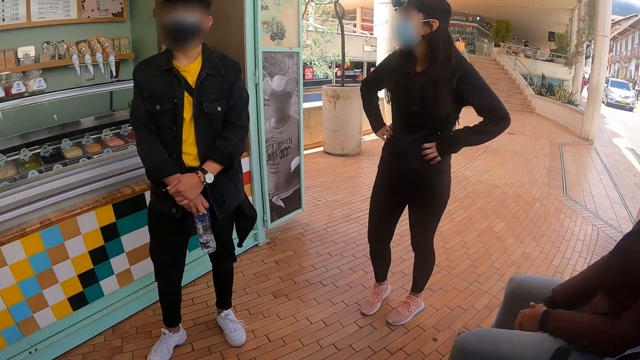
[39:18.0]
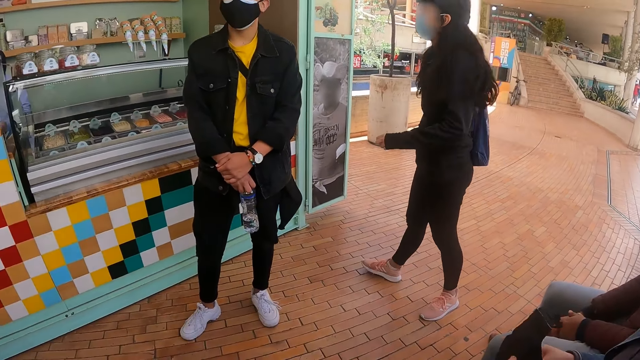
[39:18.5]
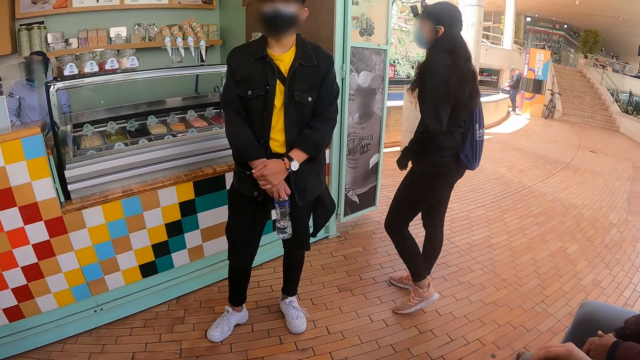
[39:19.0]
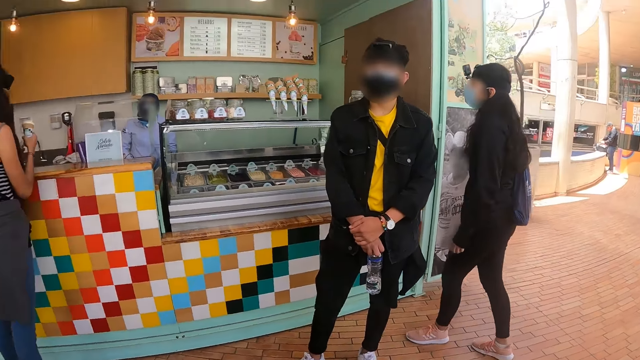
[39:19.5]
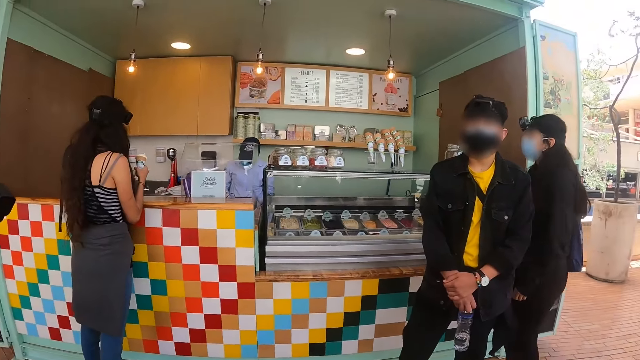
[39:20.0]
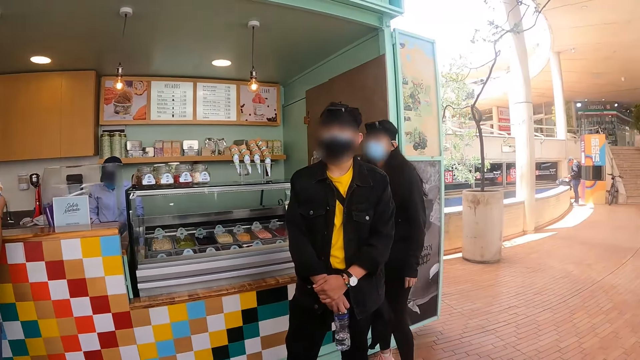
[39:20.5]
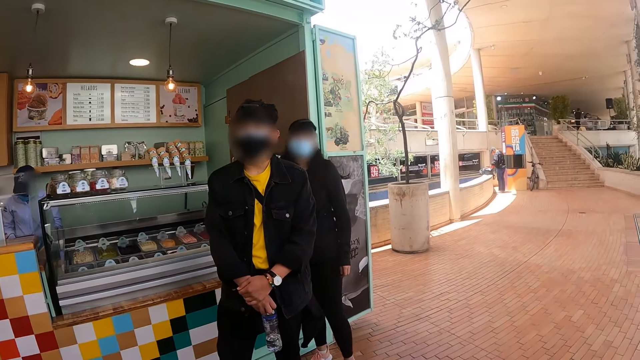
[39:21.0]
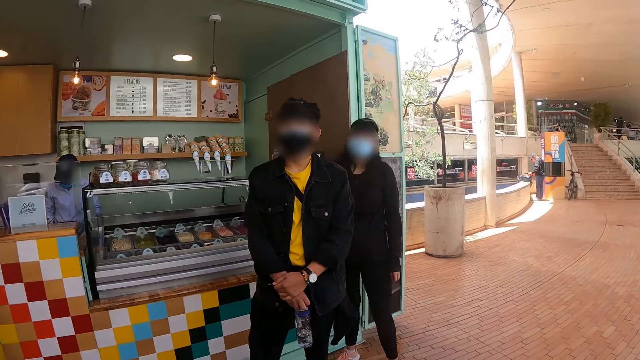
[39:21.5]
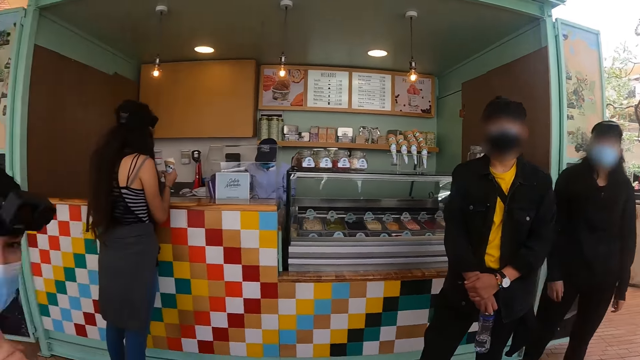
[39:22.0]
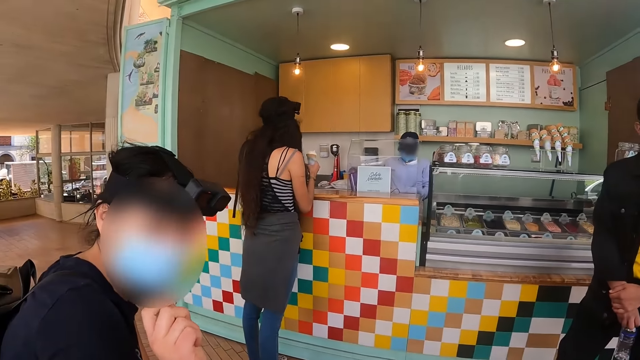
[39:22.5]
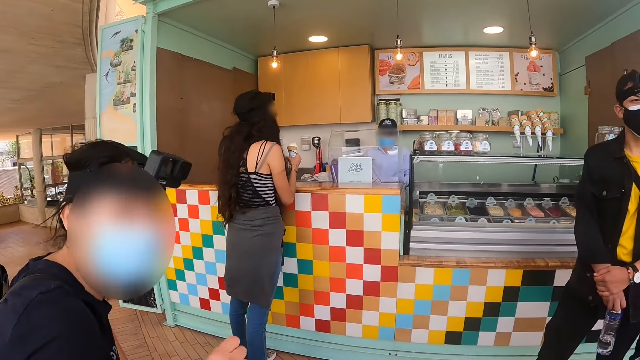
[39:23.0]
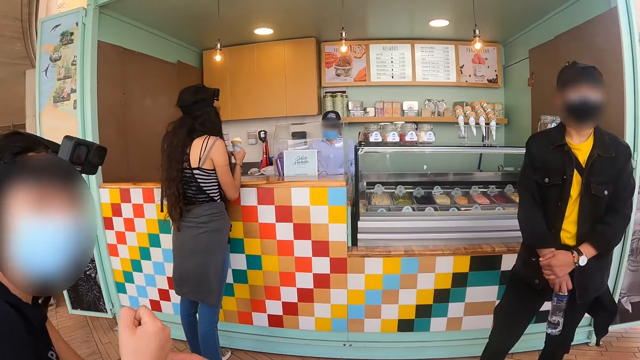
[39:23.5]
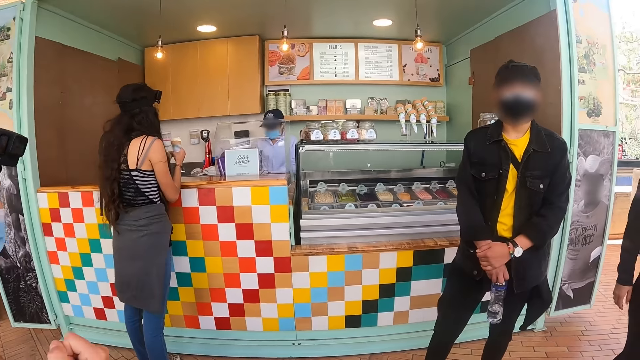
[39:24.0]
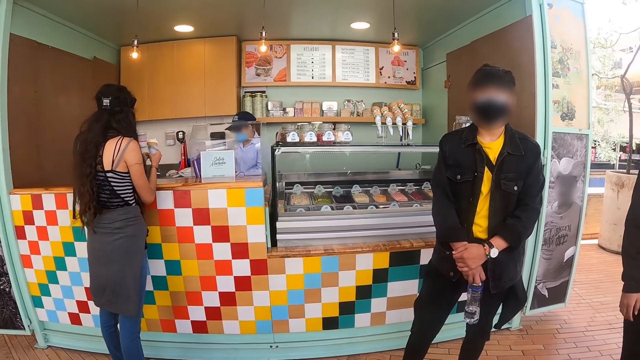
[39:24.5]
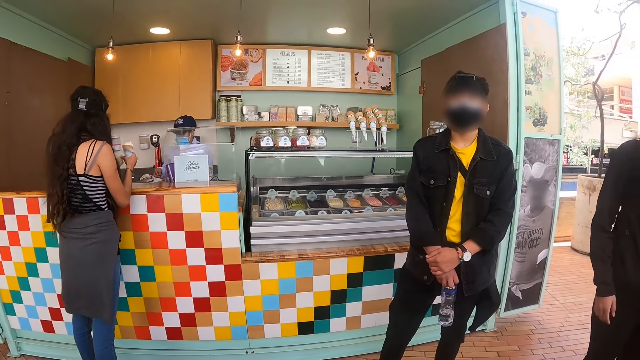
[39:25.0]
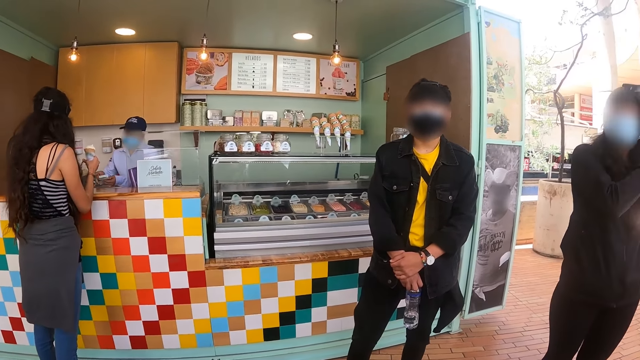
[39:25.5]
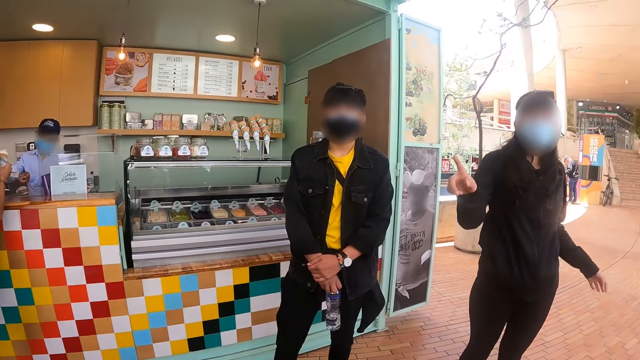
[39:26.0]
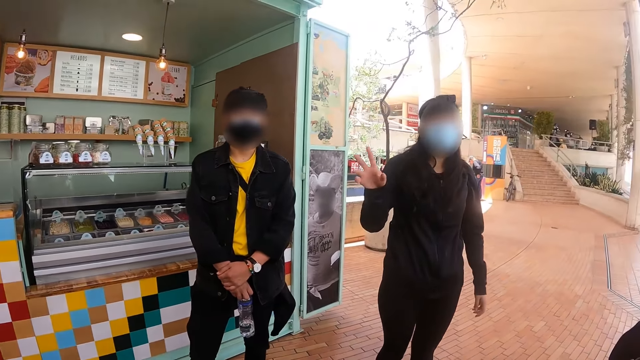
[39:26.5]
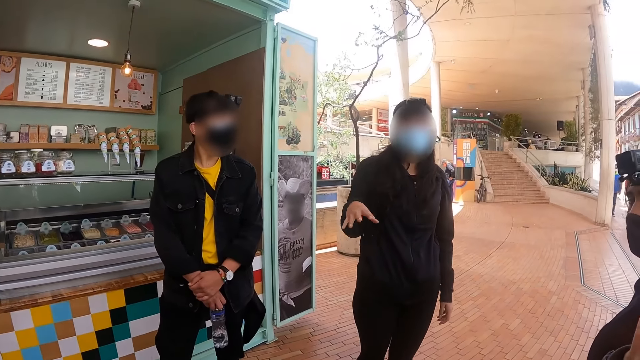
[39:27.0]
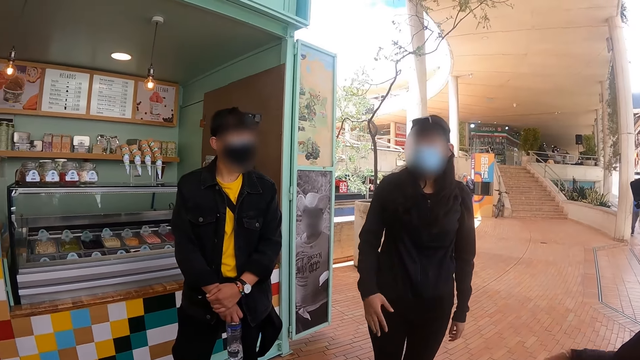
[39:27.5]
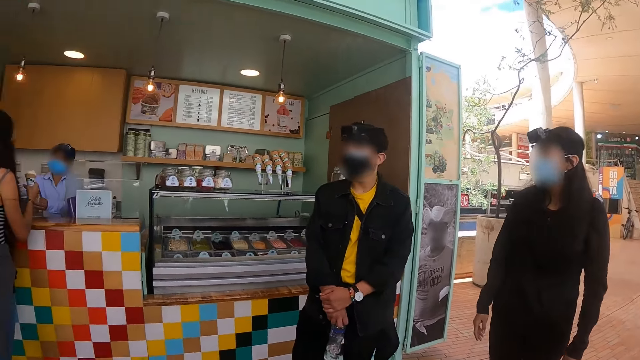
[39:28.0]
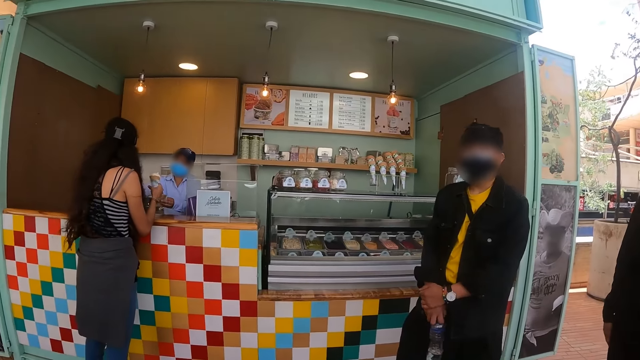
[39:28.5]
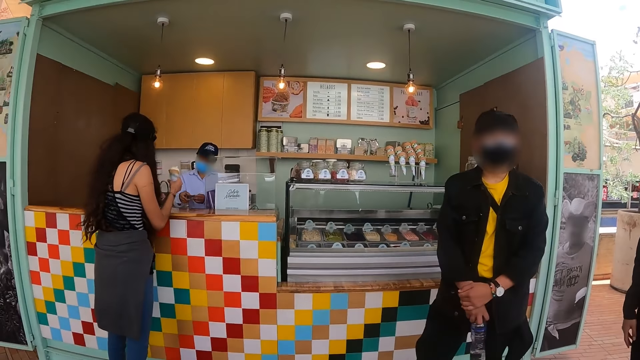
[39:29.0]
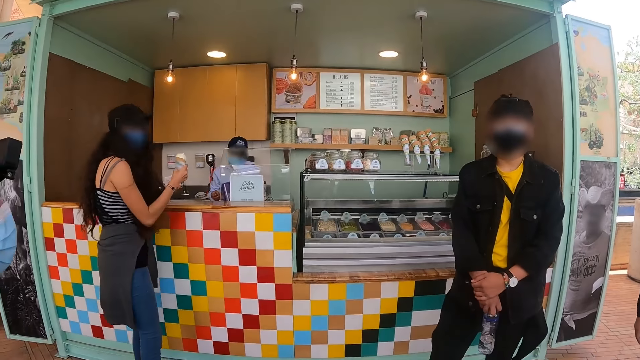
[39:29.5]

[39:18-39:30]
A lady talks to the camera wearer.

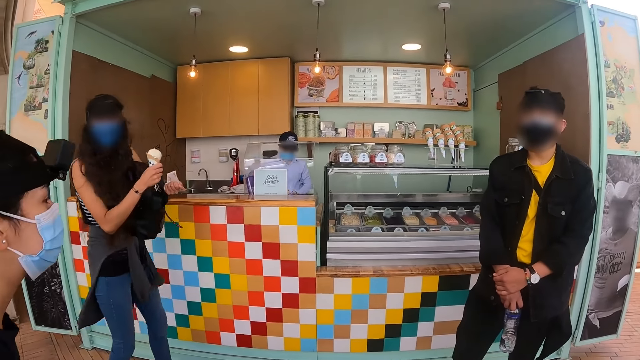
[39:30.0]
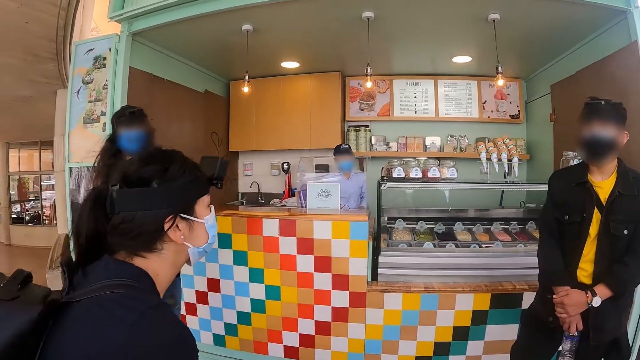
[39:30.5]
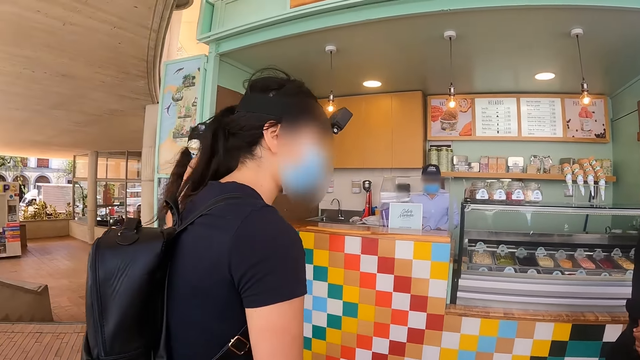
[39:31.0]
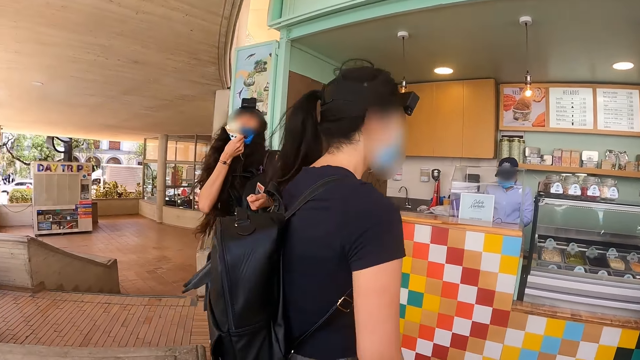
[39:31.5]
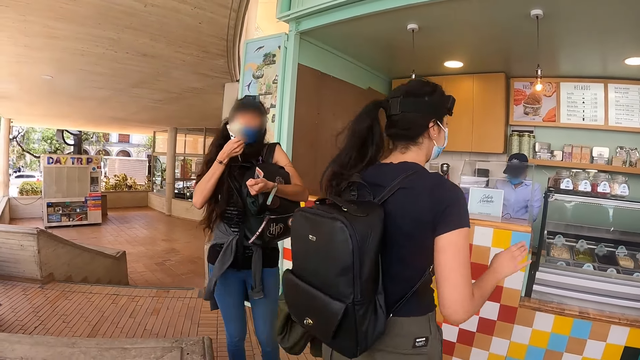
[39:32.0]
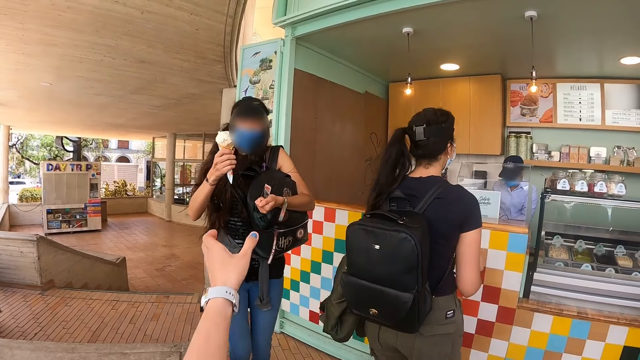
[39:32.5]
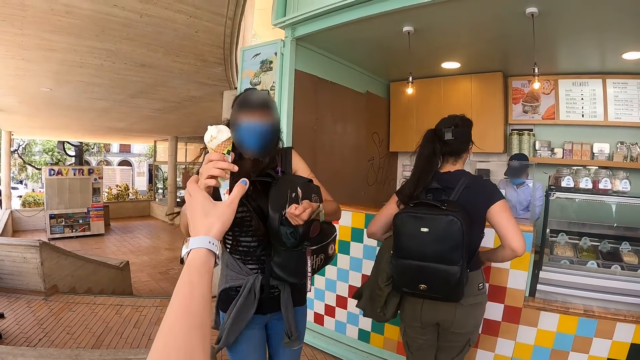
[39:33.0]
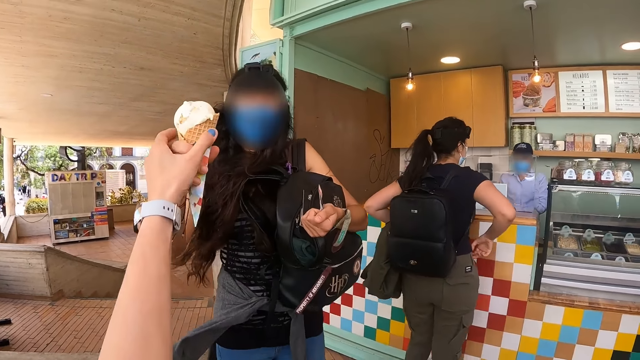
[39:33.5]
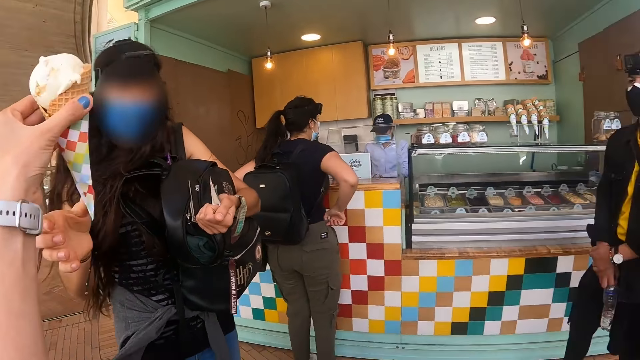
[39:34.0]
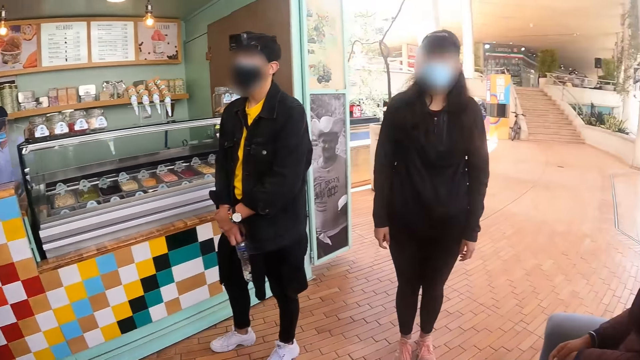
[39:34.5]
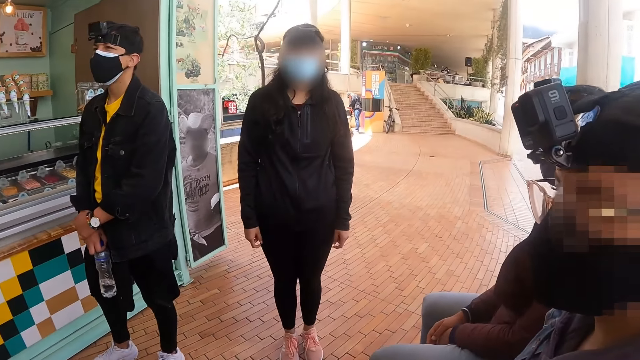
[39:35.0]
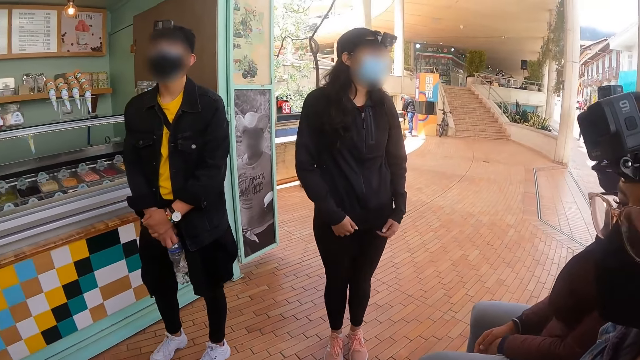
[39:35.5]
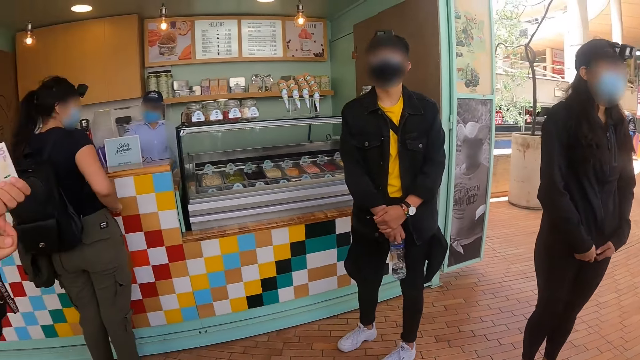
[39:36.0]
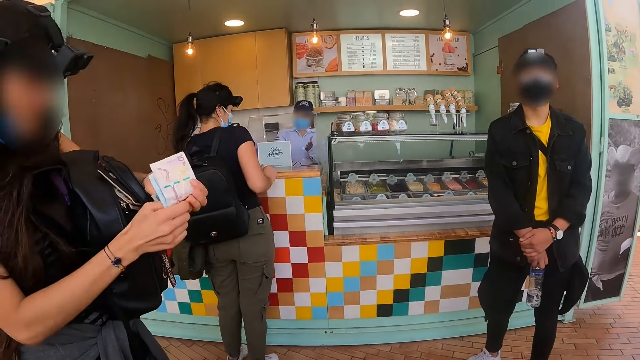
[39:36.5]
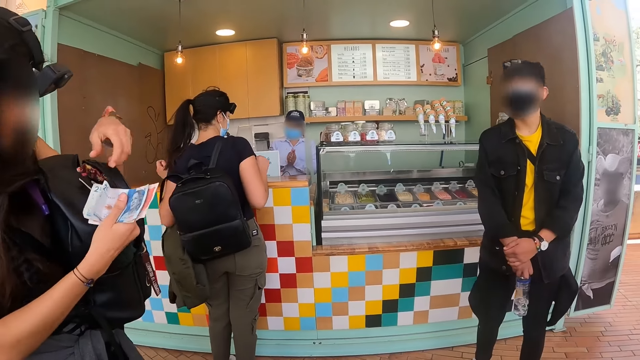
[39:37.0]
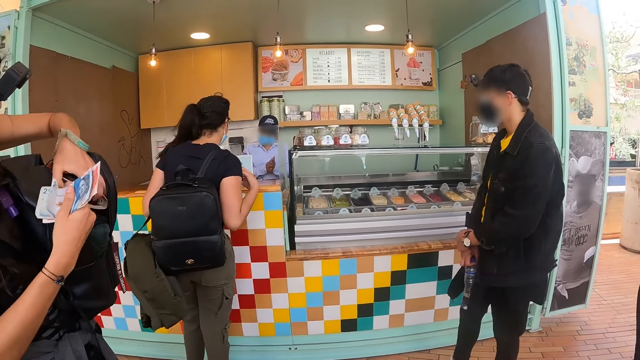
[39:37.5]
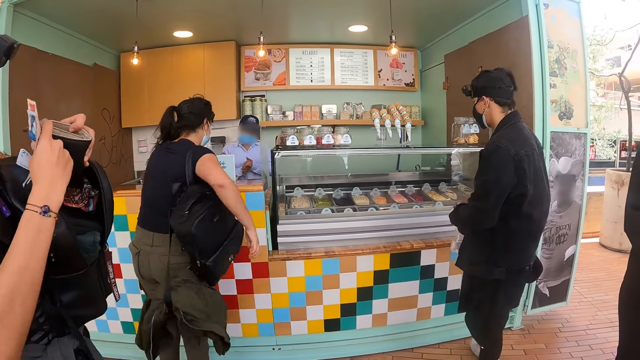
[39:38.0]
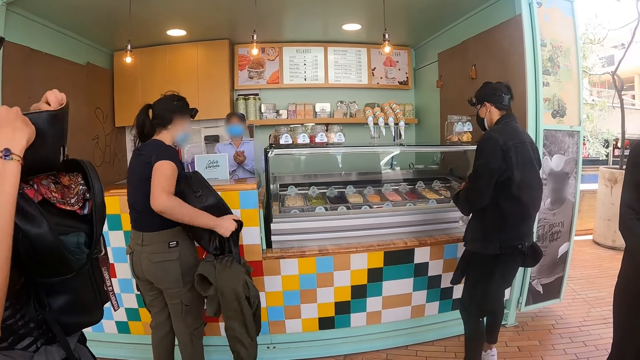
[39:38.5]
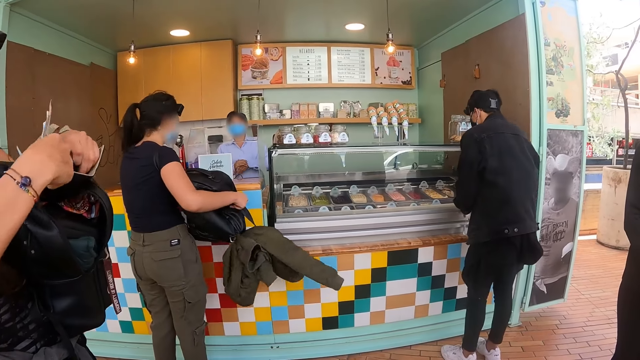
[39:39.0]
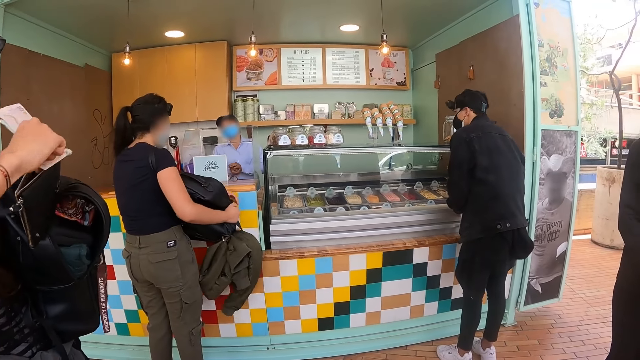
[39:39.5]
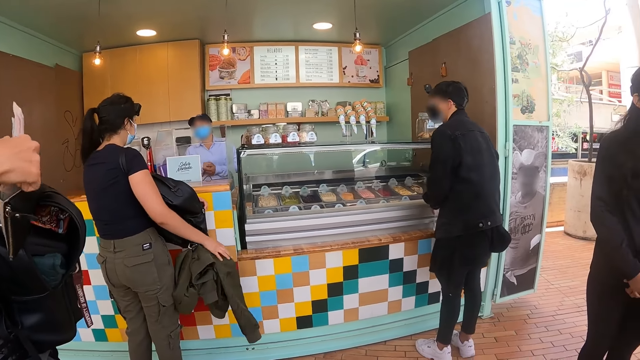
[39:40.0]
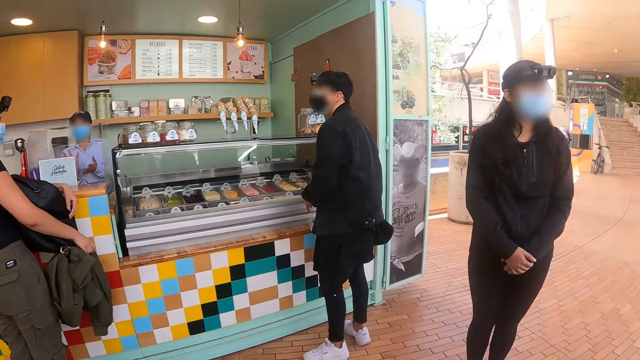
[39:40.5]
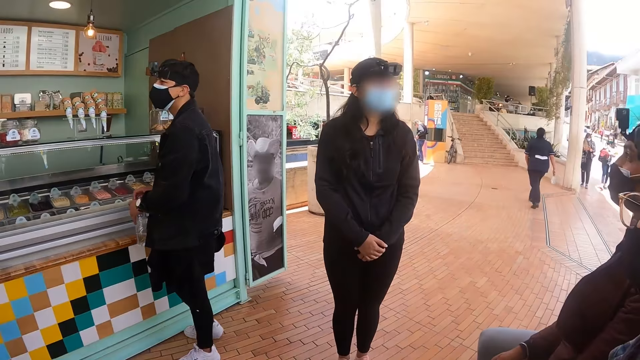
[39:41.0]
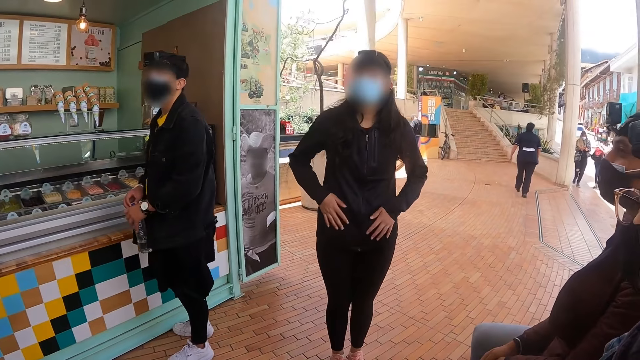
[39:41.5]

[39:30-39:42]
The camera wearer takes the ice cream from a lady. They look around. The lady keeps the money in the wallet. The camera wearer looks around.
